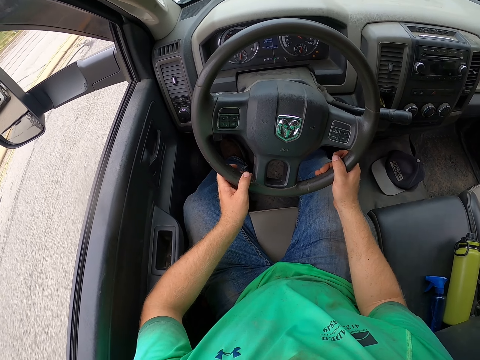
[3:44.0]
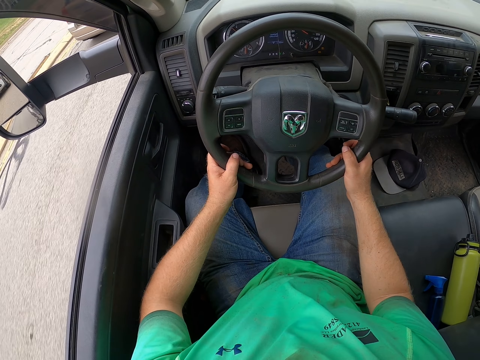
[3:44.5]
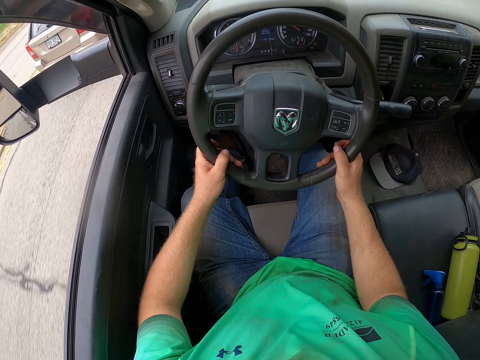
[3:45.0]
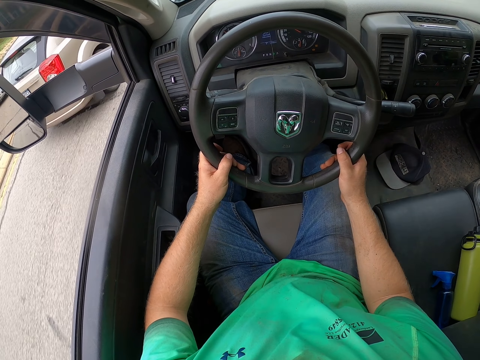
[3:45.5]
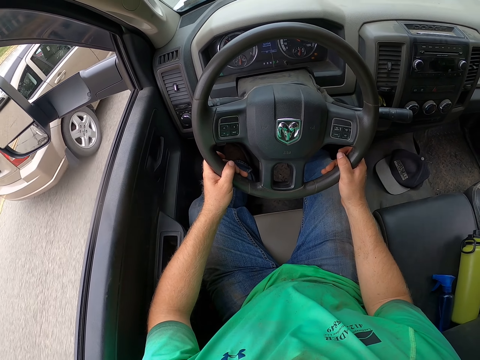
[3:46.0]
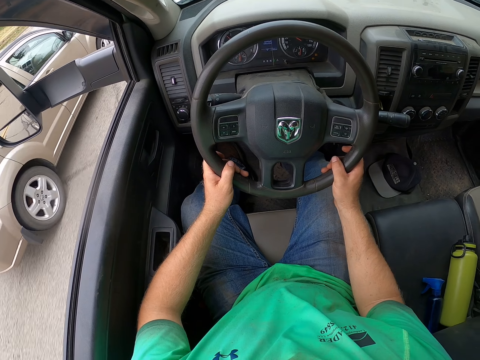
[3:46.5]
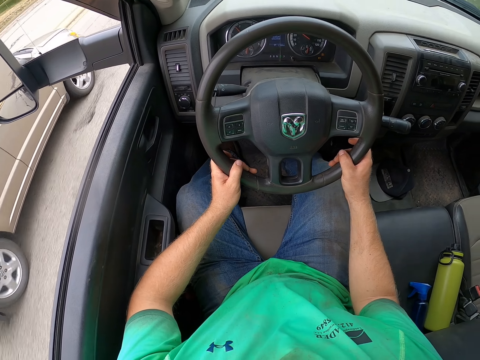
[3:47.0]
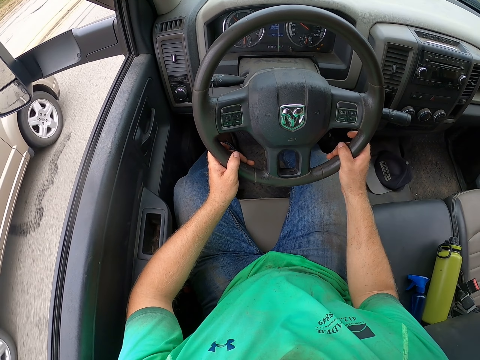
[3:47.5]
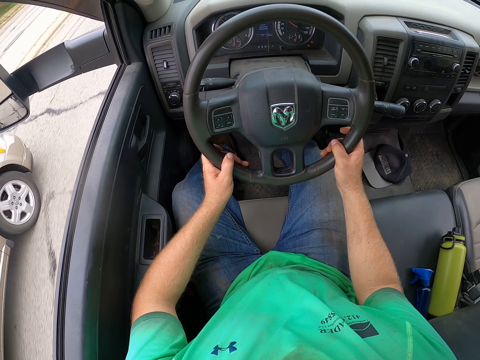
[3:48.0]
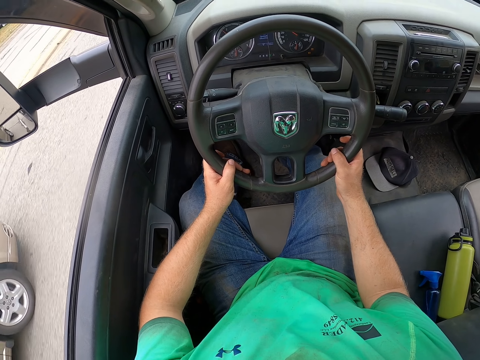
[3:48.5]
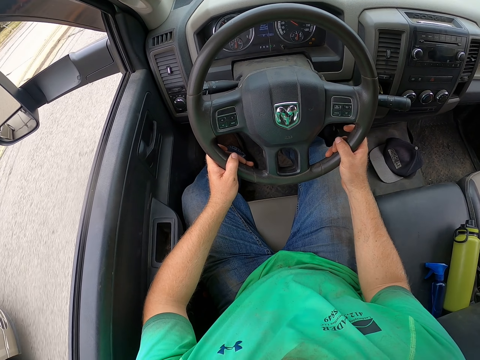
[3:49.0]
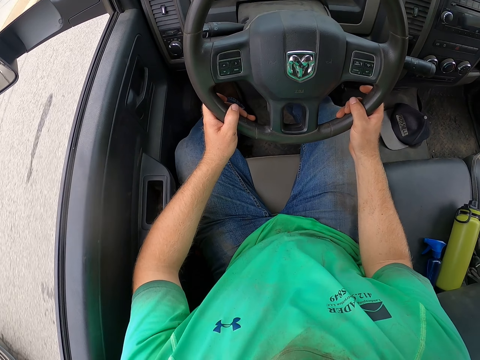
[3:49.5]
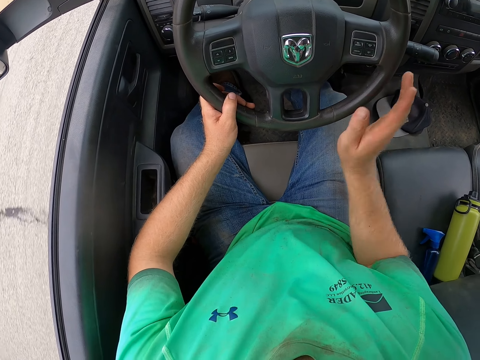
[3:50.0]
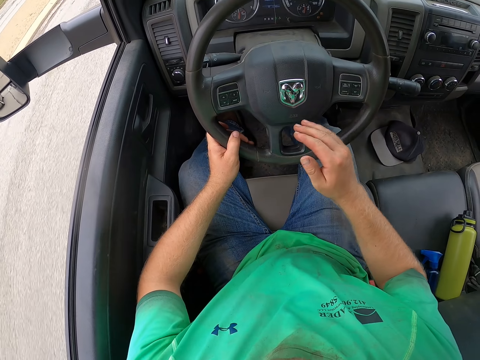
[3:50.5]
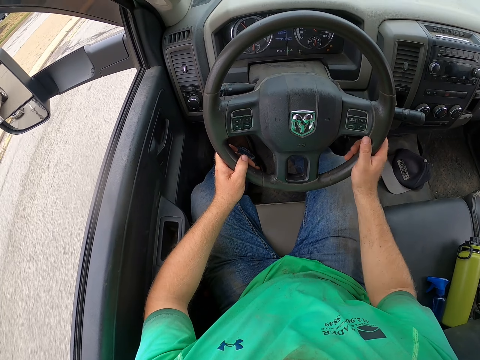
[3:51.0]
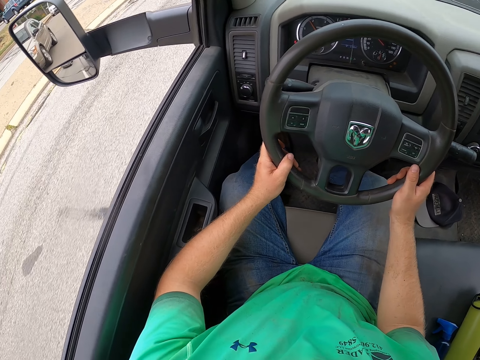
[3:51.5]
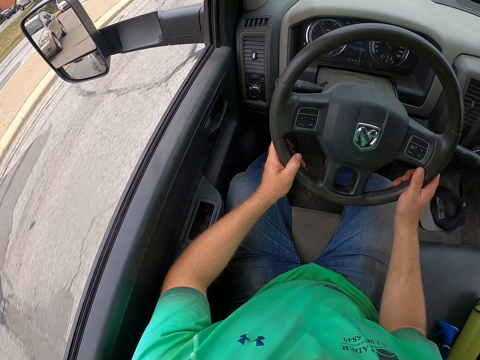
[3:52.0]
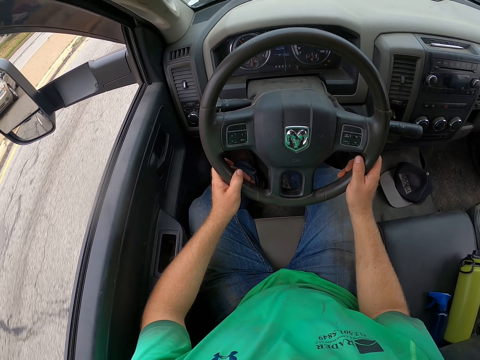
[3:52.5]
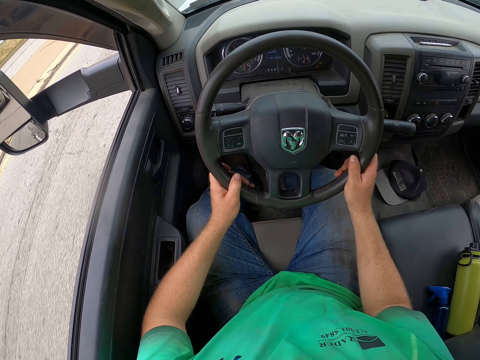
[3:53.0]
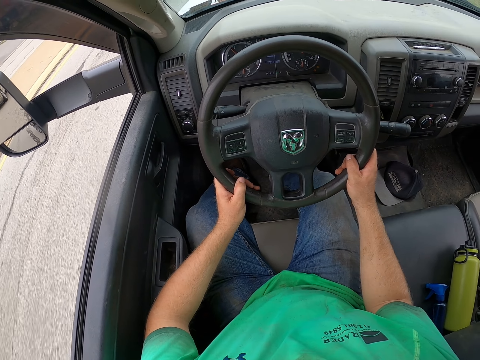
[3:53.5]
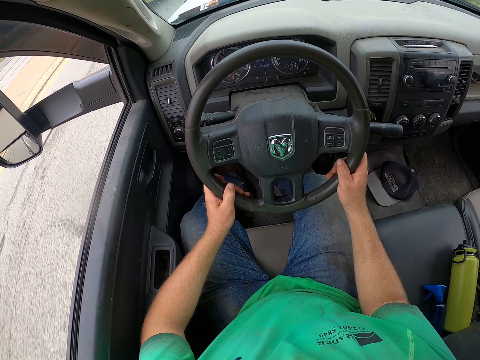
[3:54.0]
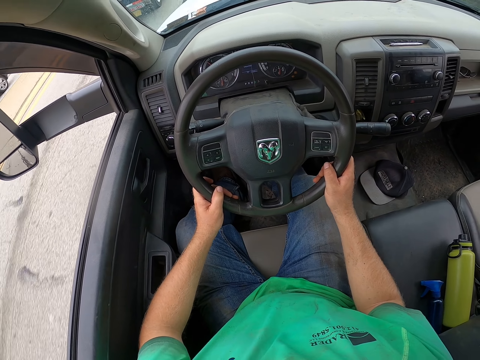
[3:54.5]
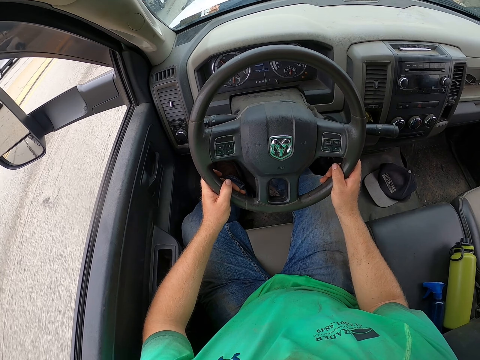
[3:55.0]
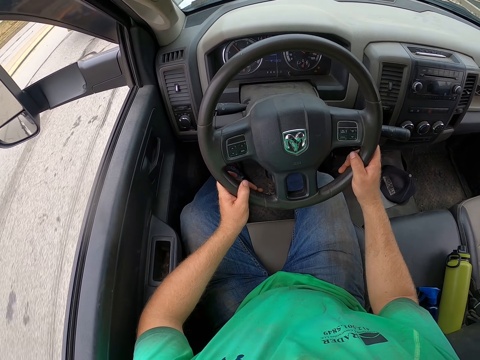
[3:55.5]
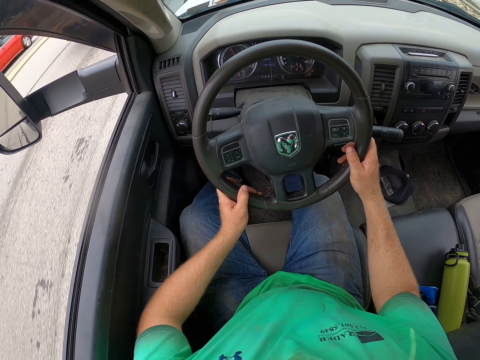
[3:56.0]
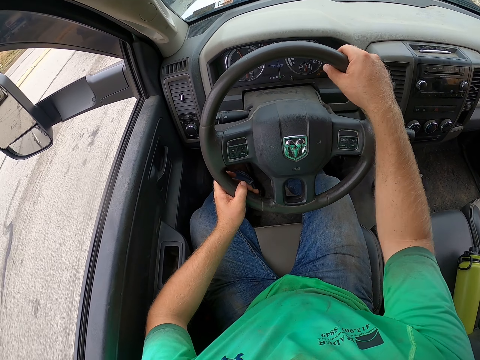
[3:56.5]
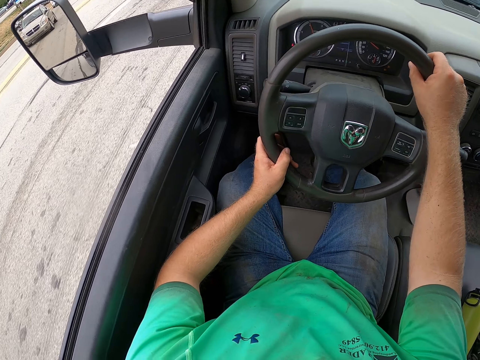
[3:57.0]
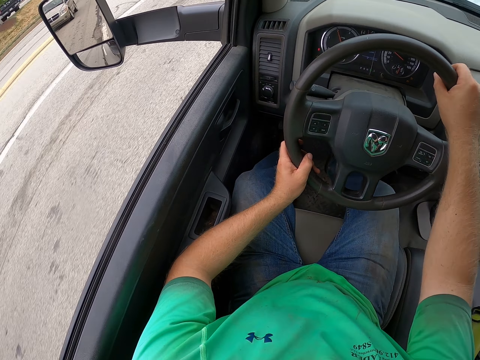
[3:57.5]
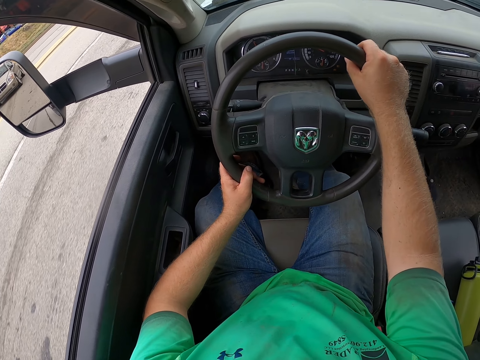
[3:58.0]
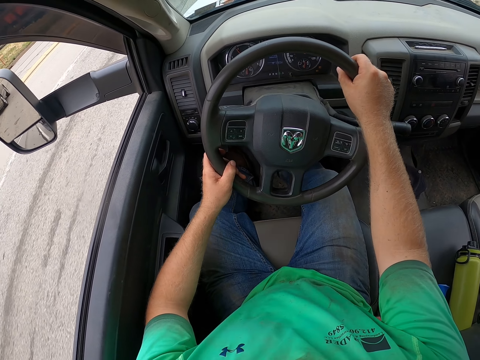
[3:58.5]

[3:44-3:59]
The camera wearer smacks his right hand on his left hand. He holds the steering wheel of the car with both hands. He drives the car on the road.

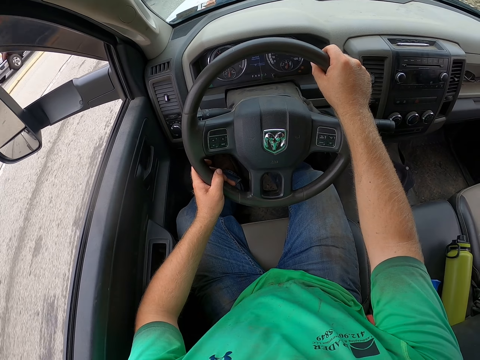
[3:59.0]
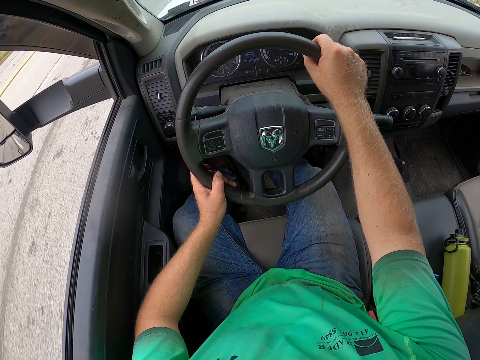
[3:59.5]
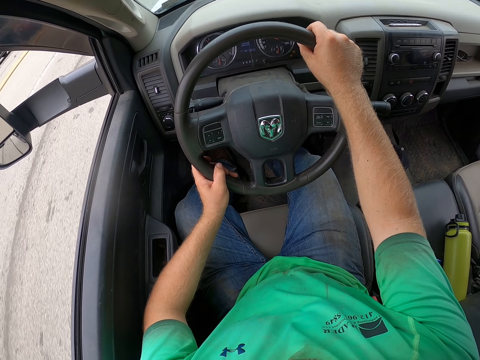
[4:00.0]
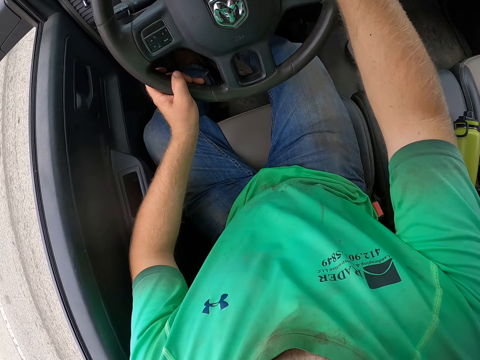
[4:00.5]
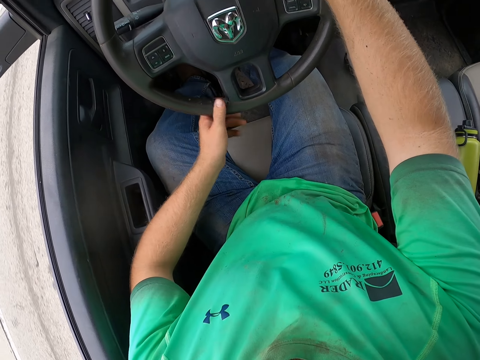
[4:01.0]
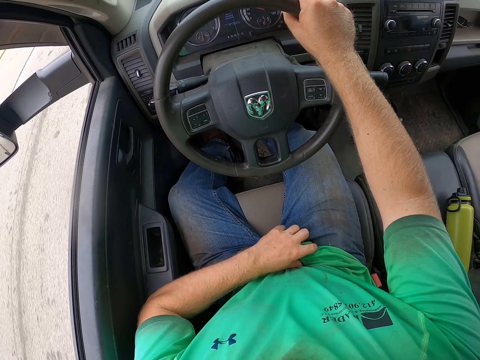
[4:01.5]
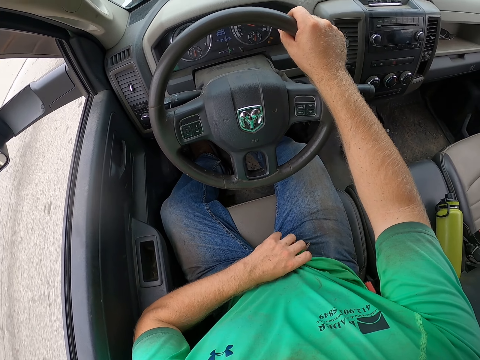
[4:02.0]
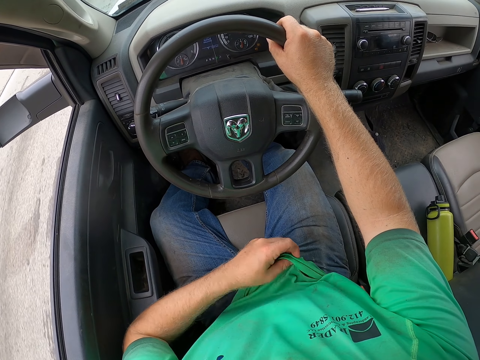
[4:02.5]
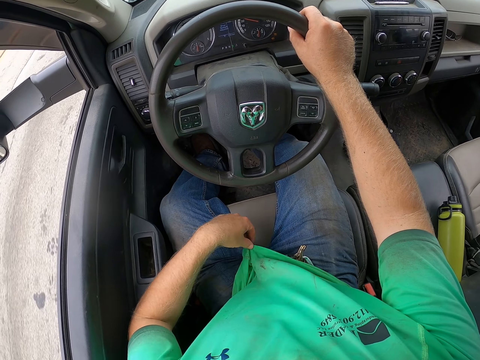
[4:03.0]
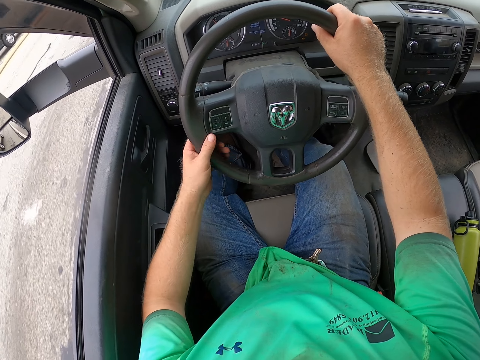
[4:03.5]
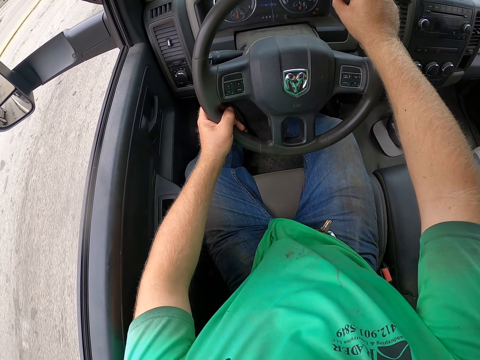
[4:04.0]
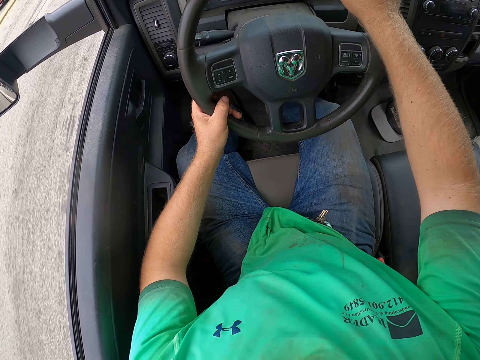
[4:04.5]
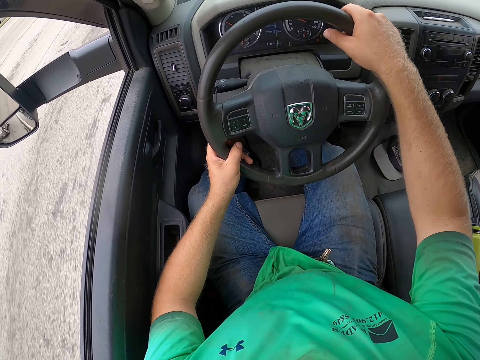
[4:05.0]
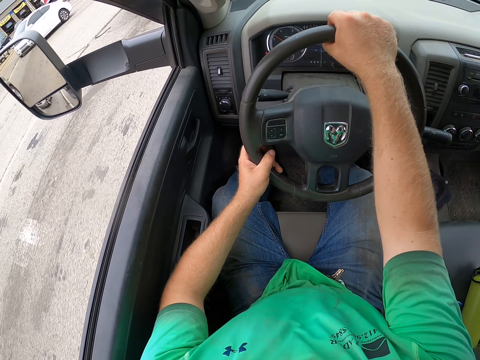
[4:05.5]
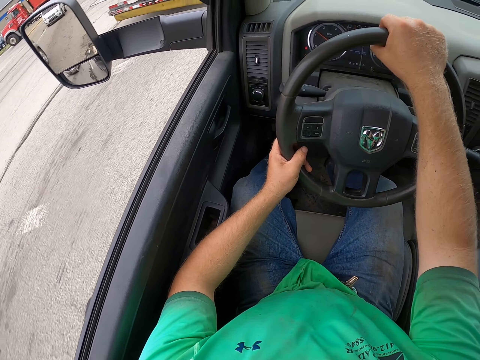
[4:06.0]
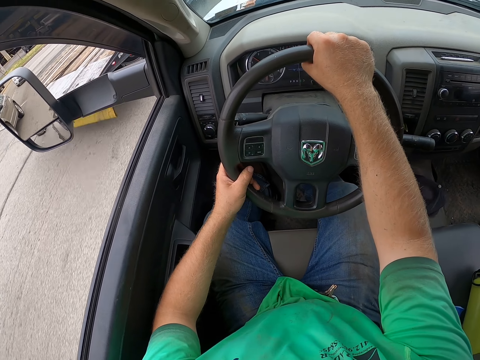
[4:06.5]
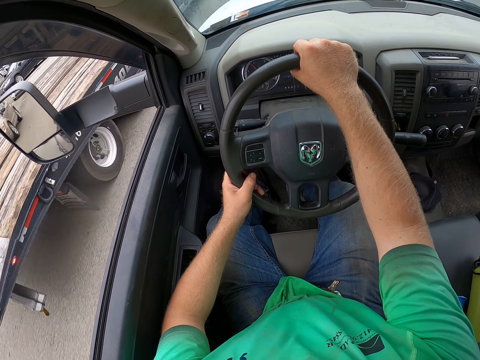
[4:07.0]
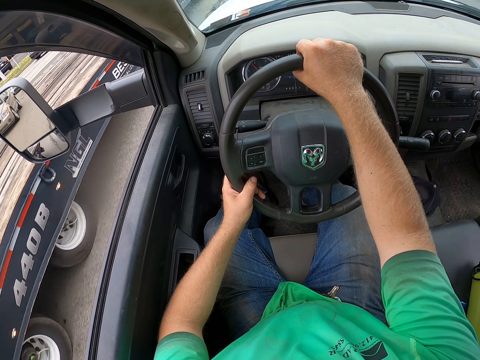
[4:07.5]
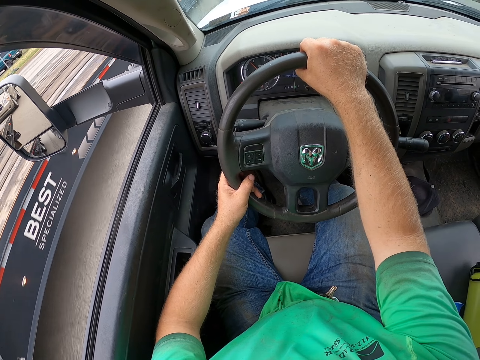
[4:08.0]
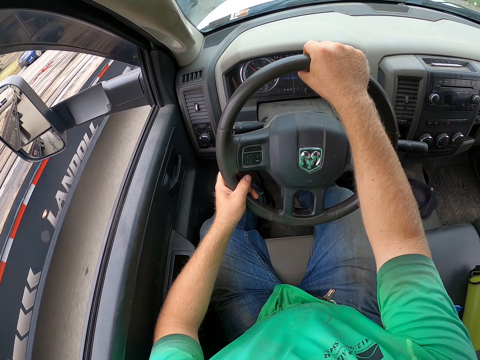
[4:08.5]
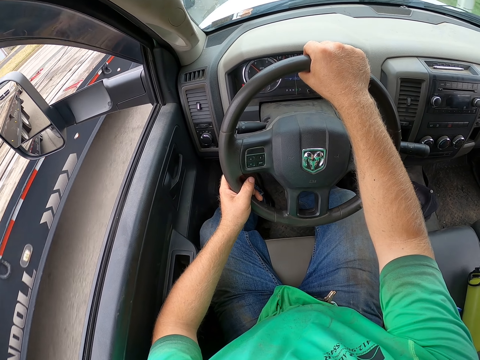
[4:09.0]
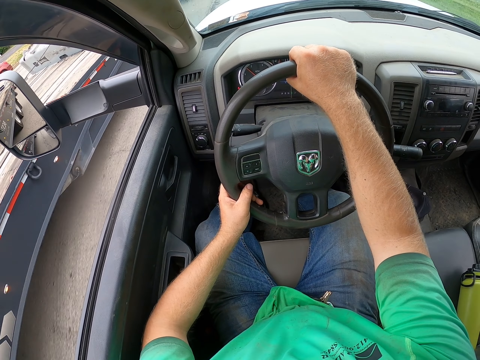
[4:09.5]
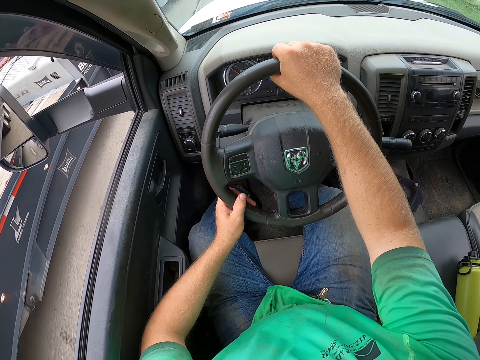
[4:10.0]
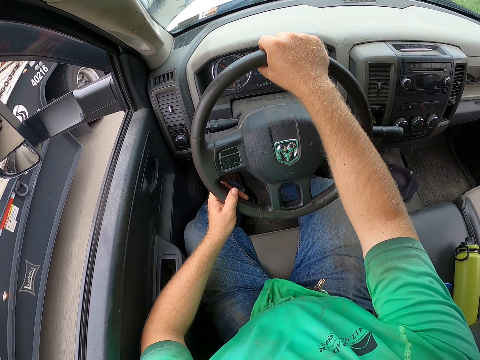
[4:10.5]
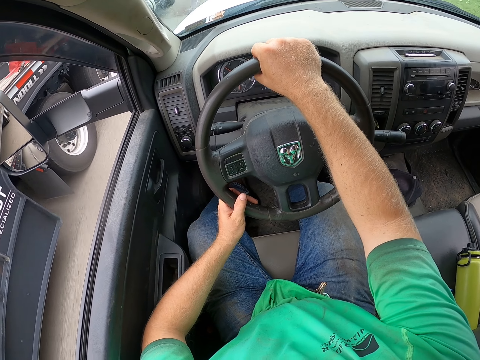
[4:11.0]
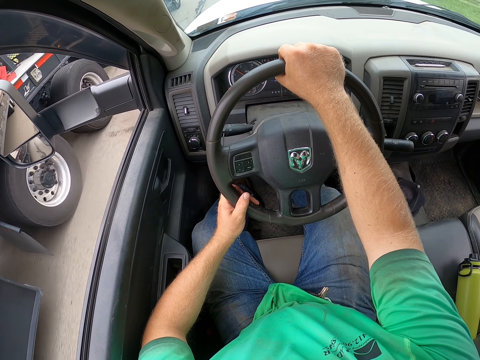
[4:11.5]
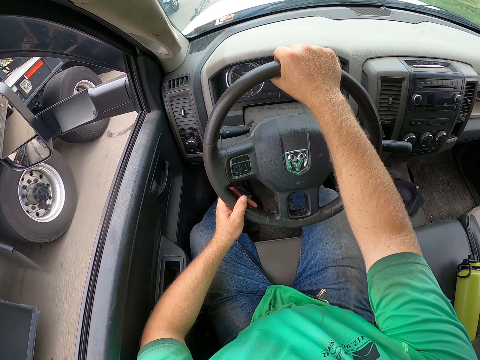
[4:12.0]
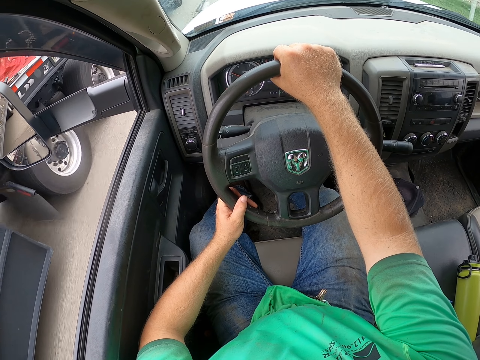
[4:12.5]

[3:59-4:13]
The camera wearer pulls the hem of his cloth with his left hand. He straightens the shirt. He holds the steering wheel of the car with both hands. He drives the car on the road.
